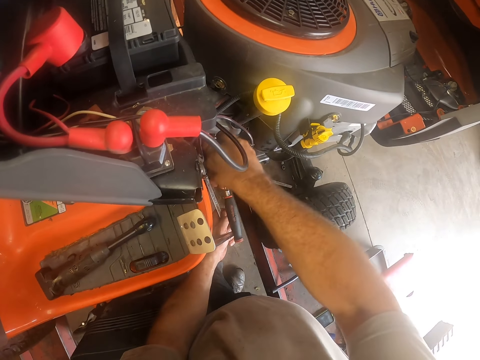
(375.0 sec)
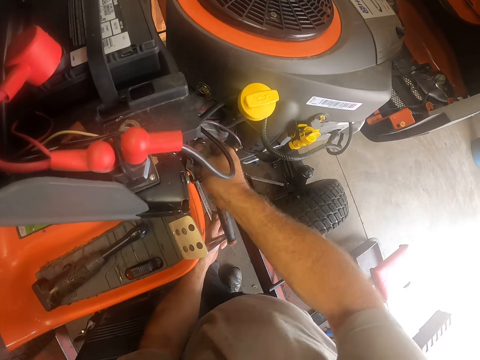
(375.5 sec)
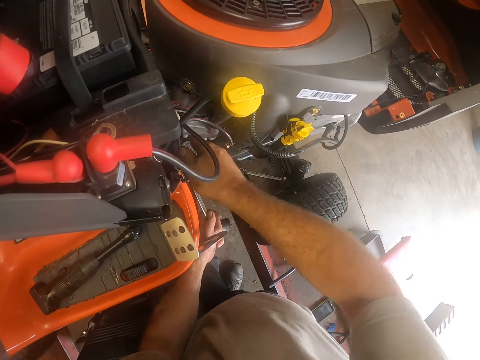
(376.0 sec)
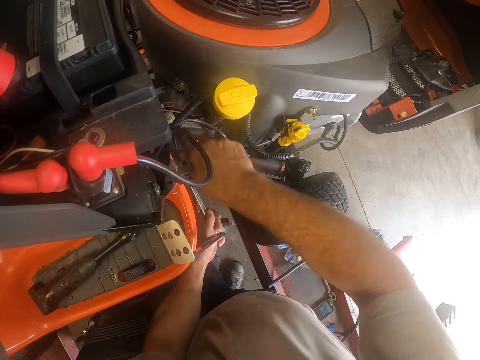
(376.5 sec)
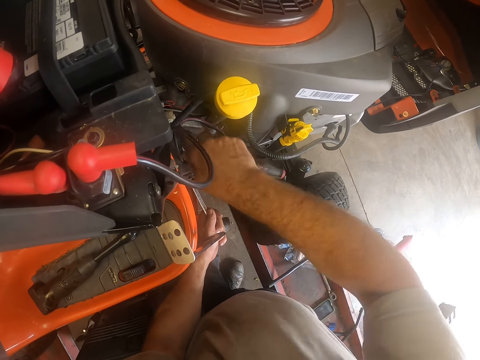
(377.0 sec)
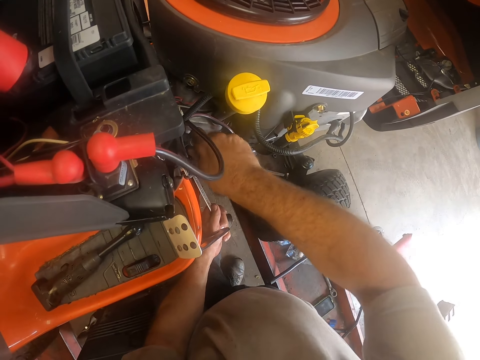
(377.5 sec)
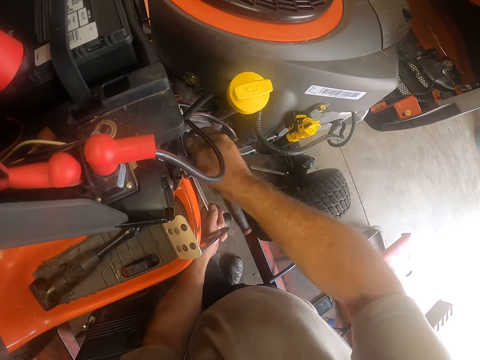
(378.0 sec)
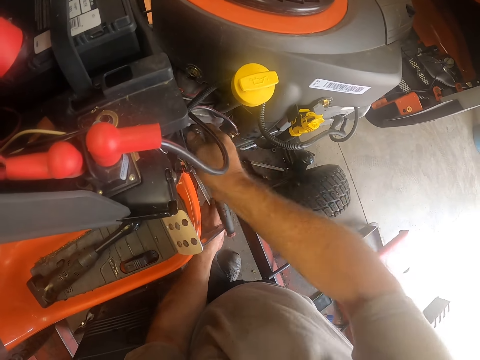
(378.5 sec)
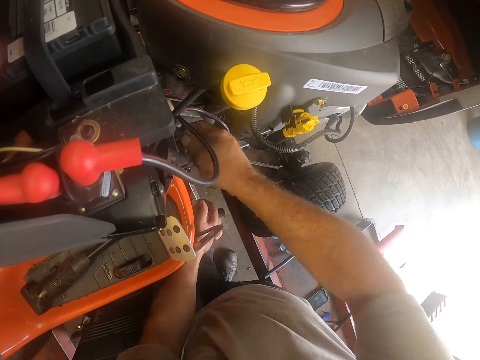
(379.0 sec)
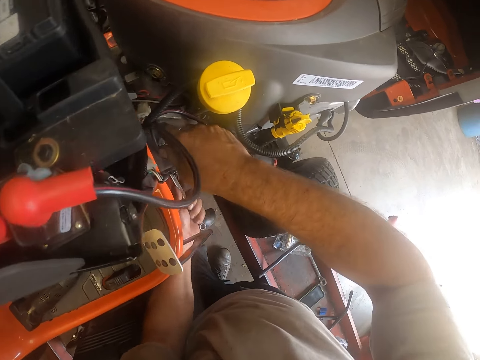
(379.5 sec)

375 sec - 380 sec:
The camera wearer tightens the tie rod to the lawn tractor with the bolt remover, torque wrench and spanner.

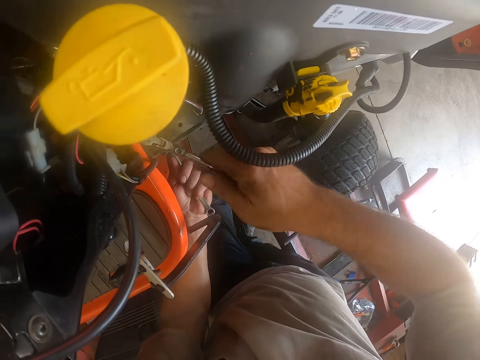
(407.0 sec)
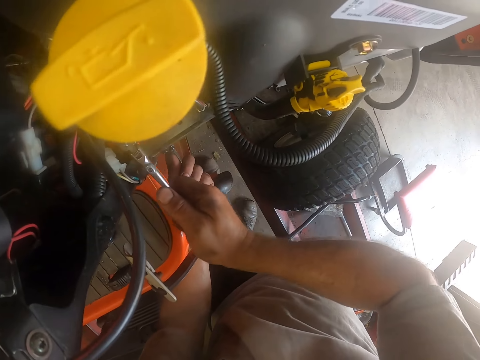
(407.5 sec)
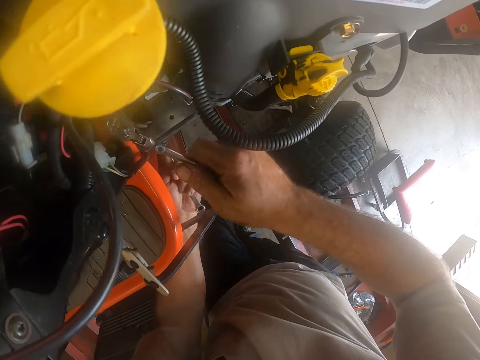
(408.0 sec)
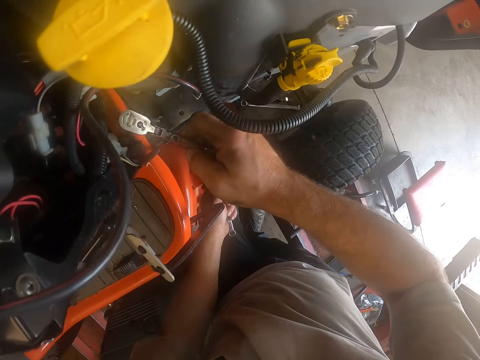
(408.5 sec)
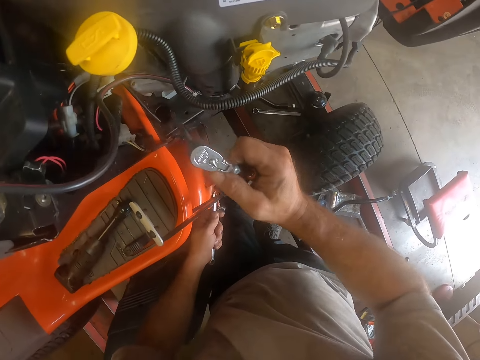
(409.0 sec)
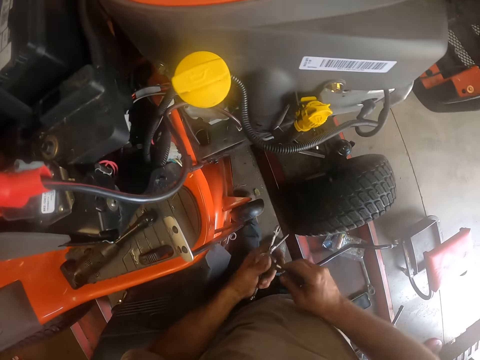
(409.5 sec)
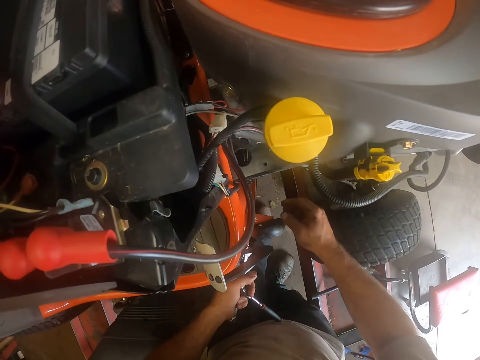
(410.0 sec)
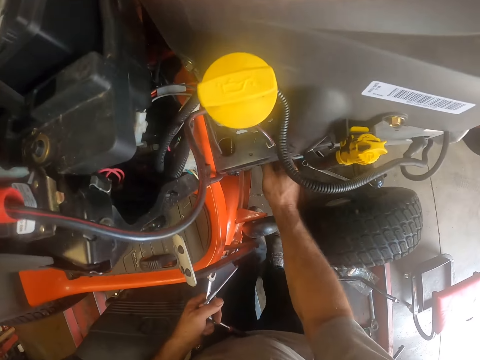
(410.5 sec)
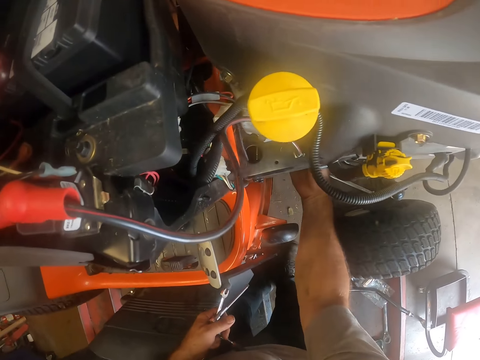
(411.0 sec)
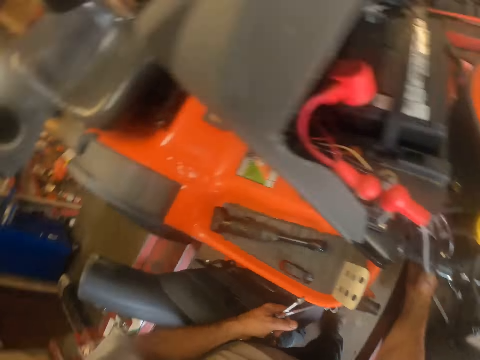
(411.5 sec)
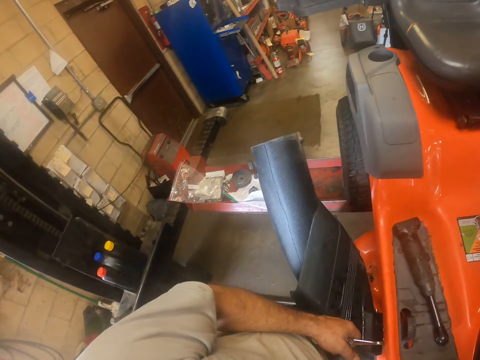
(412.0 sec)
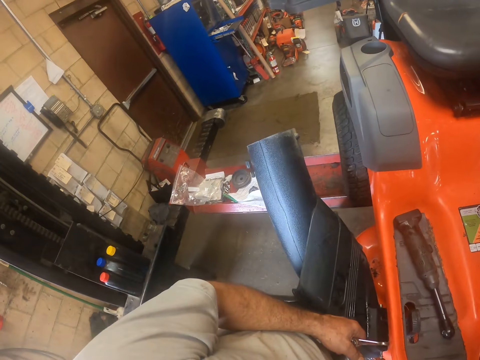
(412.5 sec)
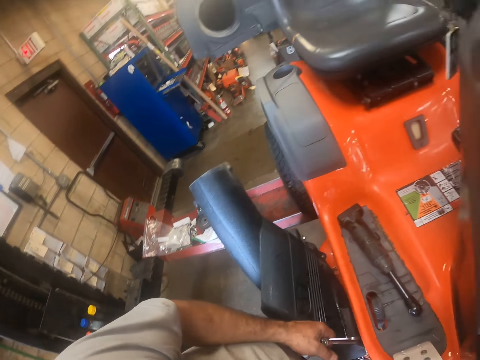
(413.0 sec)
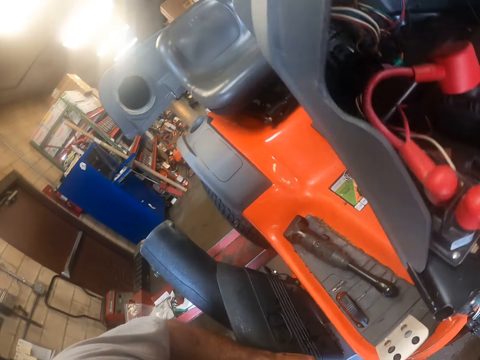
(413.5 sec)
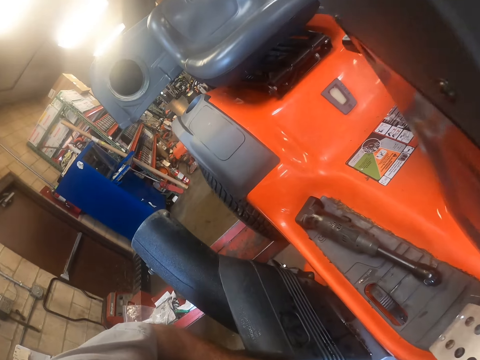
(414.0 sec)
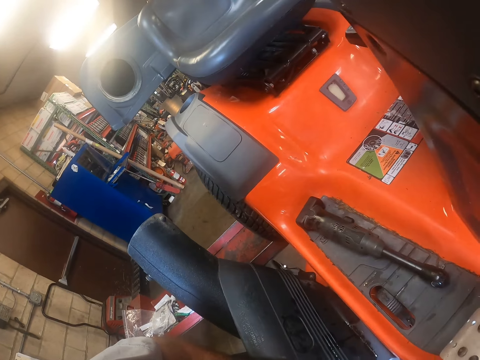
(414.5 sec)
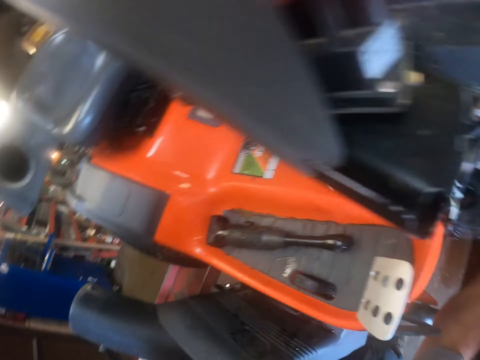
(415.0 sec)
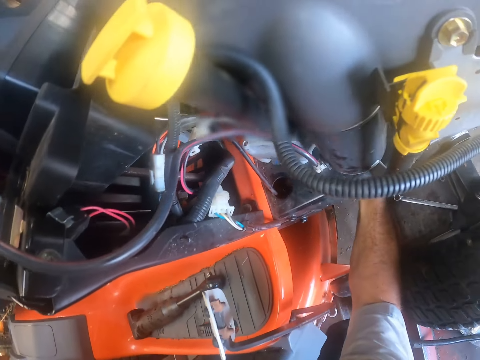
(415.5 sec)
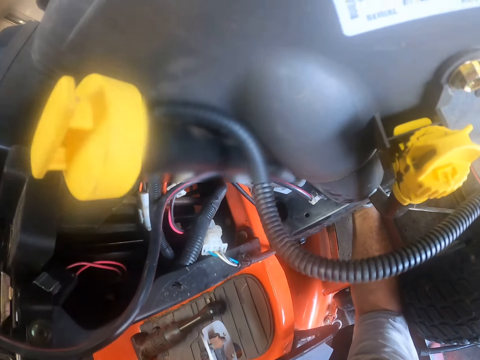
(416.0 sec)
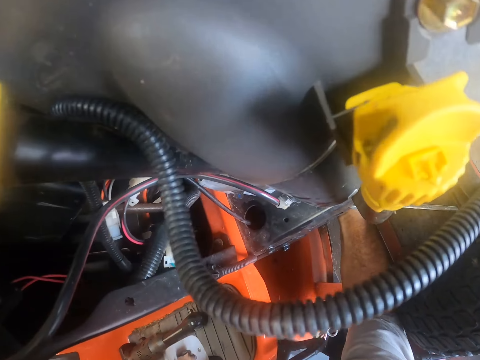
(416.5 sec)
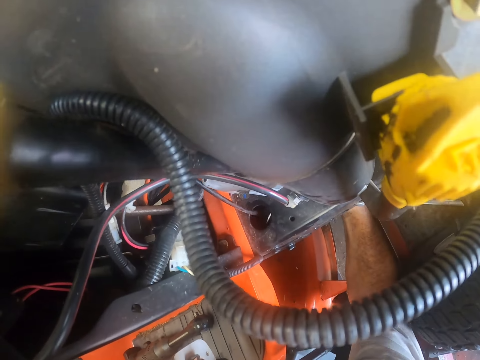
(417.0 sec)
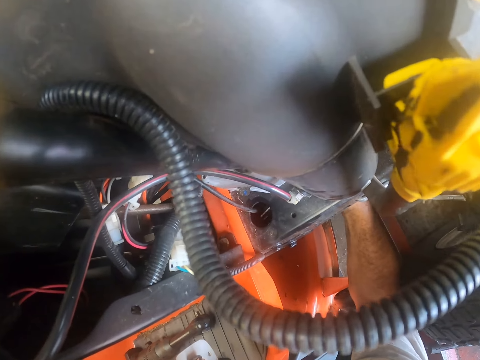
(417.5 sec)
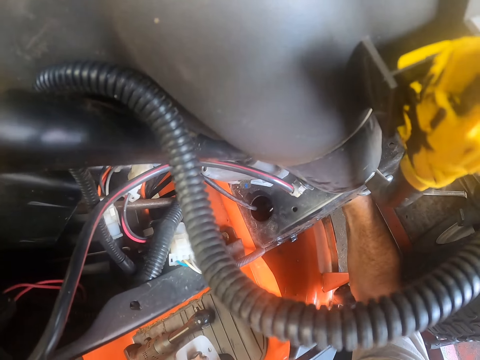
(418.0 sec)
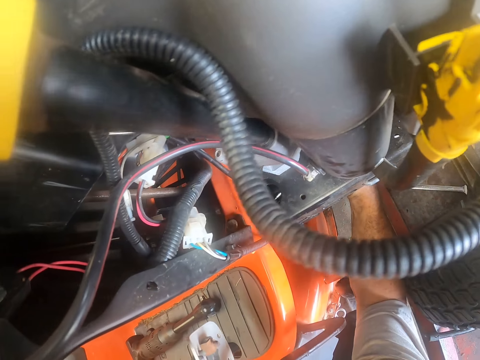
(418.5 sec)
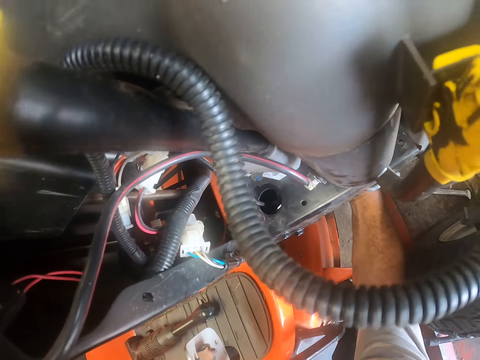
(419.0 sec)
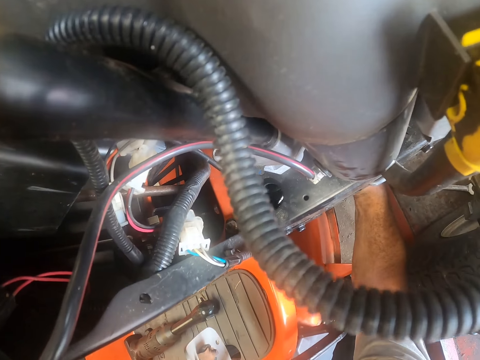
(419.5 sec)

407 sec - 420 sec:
The camera wearer removes the bolt remover, torque wrench and spanner from the lawn tractor. He holds the socket spanner with his other hand. He passes the bolt remover and torque wrench to his left hand. He puts his right hand under the lawn tractor. He turns around. He unfastens a coupling nut.

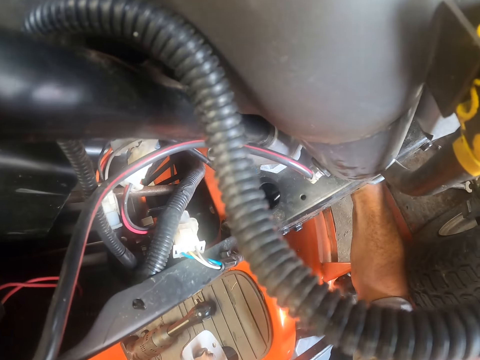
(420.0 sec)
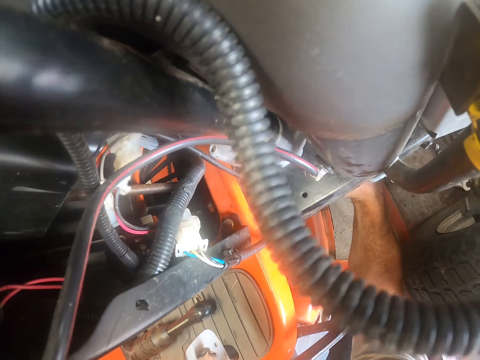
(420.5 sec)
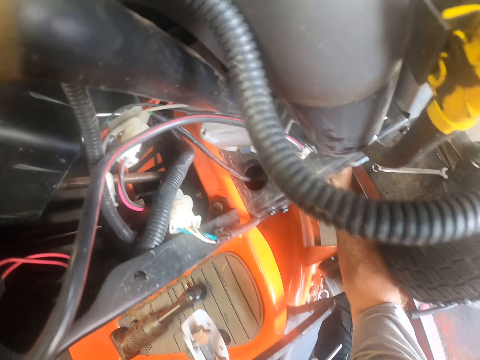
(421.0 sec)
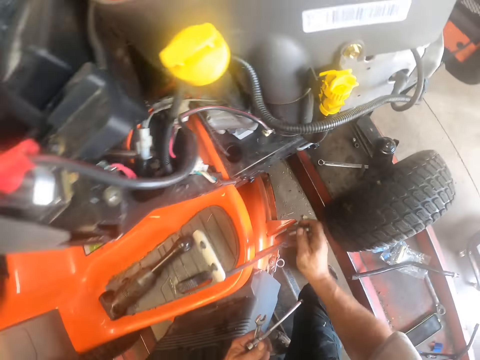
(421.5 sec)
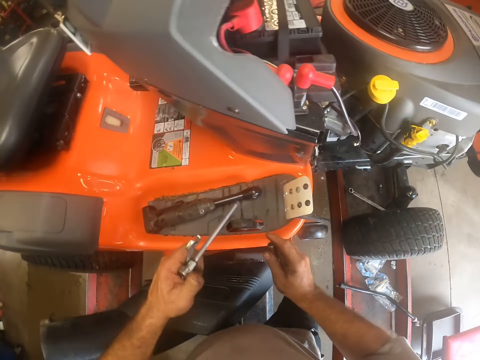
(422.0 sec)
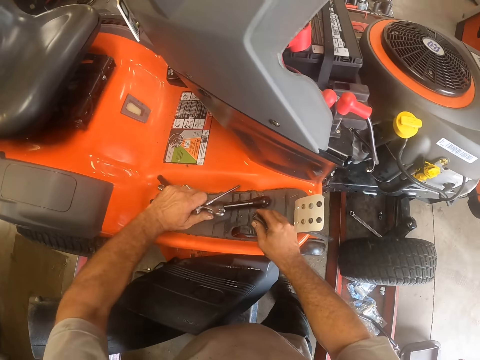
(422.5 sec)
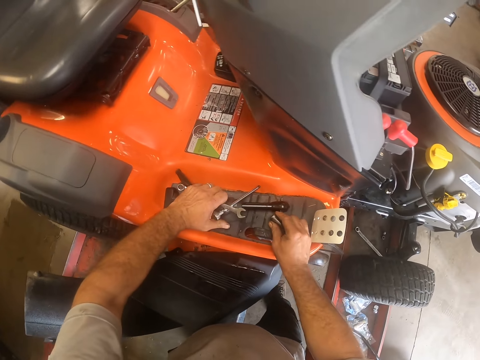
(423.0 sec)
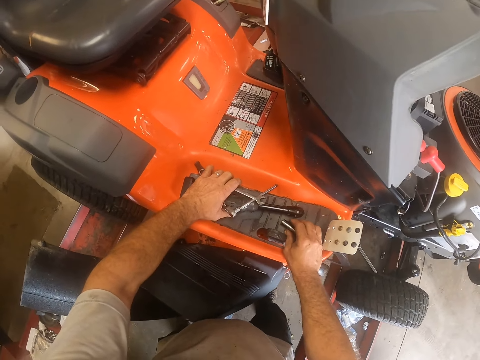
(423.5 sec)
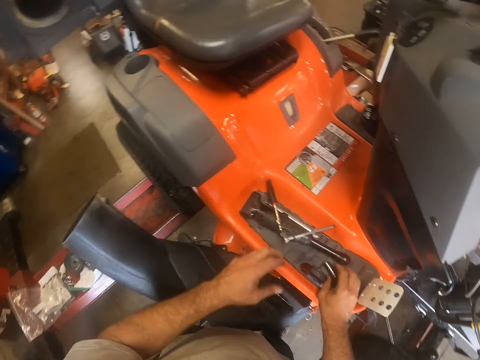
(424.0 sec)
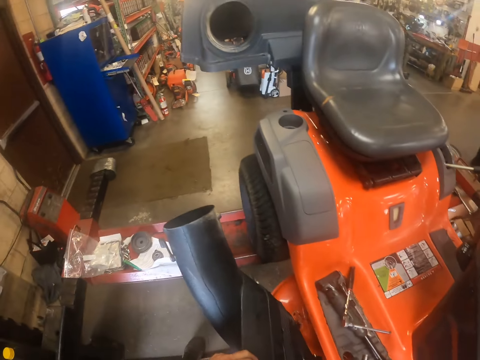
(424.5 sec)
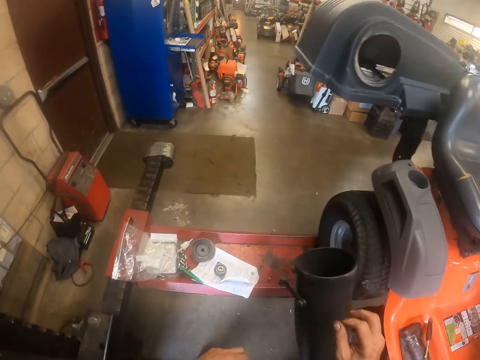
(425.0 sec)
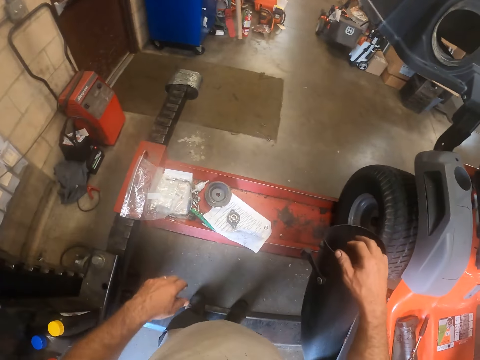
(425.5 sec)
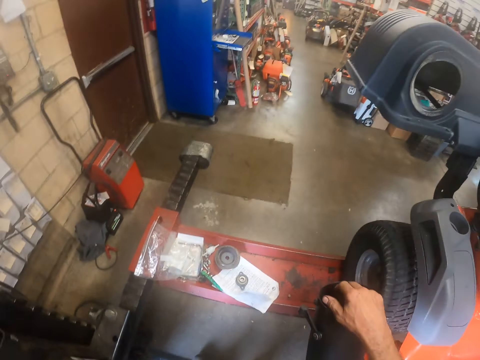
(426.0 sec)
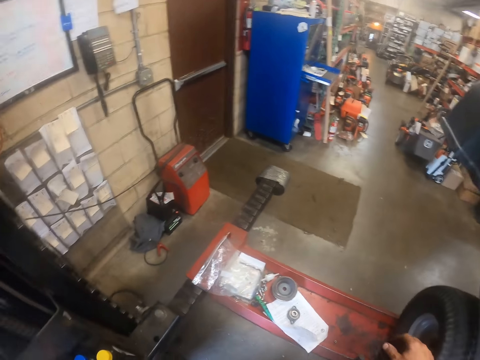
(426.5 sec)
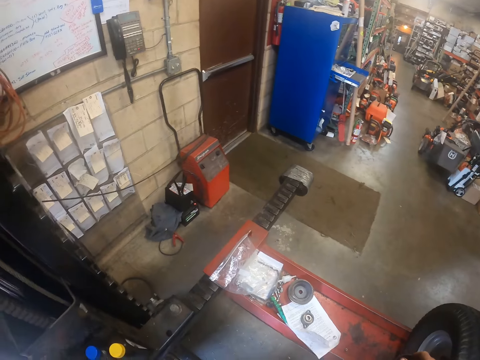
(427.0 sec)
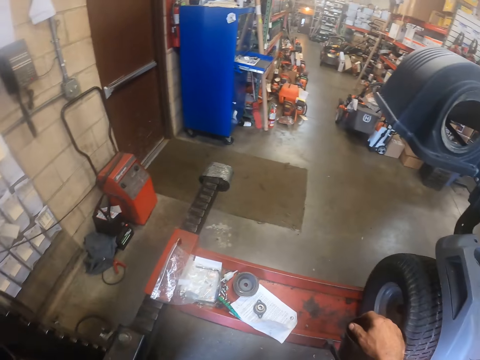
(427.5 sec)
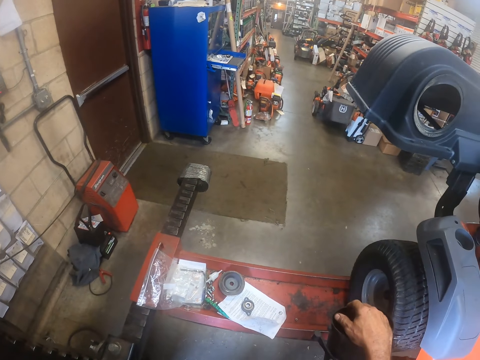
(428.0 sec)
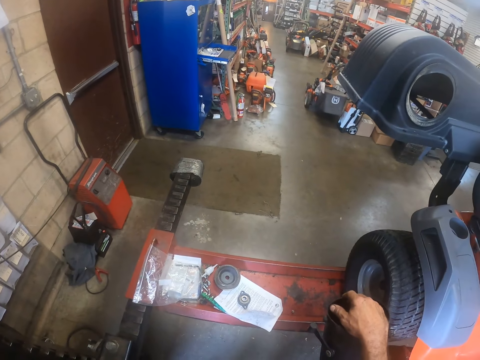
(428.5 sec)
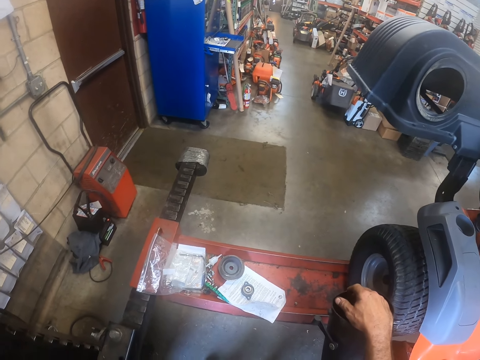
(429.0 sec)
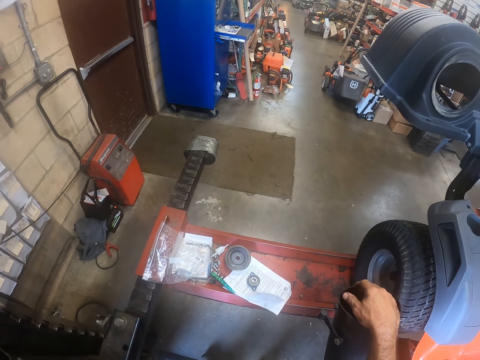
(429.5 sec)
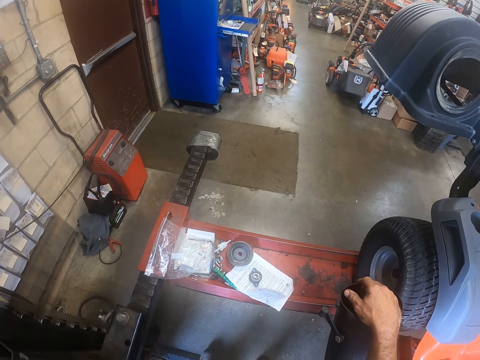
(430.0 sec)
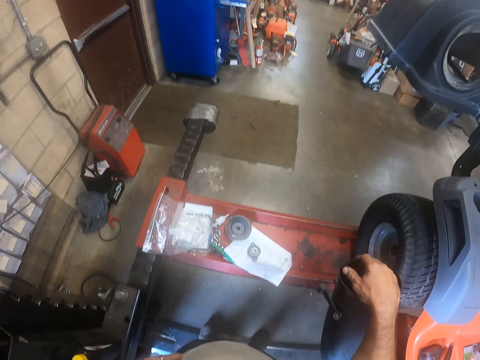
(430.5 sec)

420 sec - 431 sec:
The camera wearer removes his right hand from under the lawn tractor. He removes the coupling nut from the lawn mower. He places the socket spanner, spanner and coupling nut on the lawn mower. He drops the bolt remover, torque wrench and spanner on the lawn tractor with his left hand. He drops a bolt grip on the lawn tractor with his right hand. He looks around the workshop. He puts his right hand on the lawn tractor chute. He looks around the workshop again.
